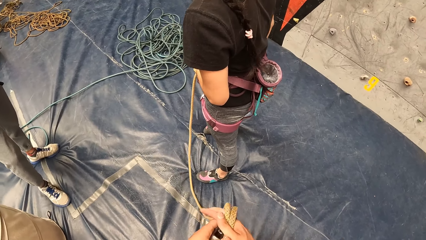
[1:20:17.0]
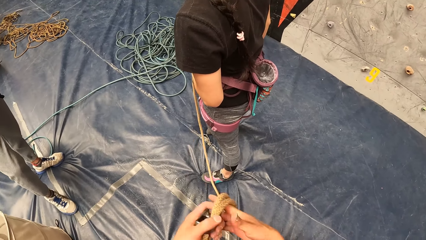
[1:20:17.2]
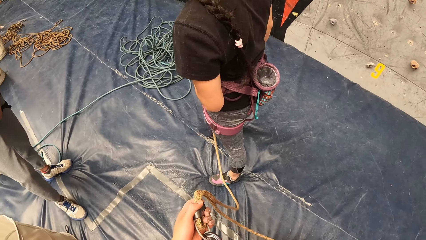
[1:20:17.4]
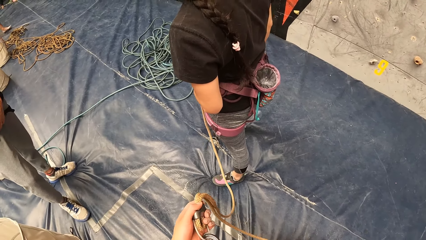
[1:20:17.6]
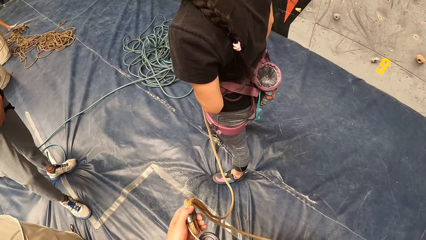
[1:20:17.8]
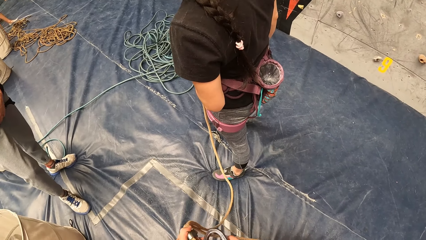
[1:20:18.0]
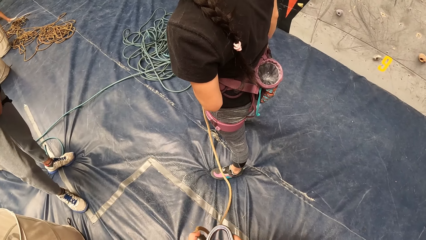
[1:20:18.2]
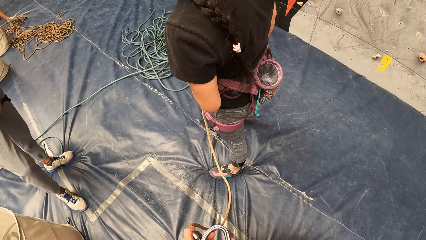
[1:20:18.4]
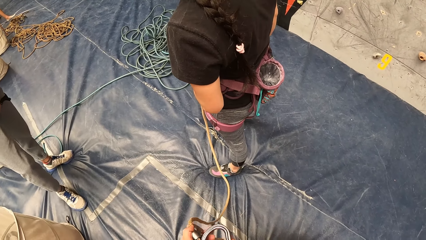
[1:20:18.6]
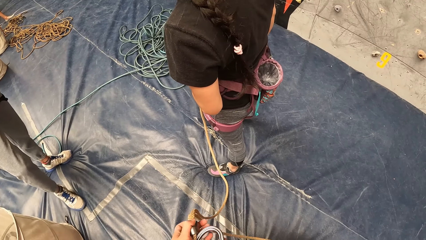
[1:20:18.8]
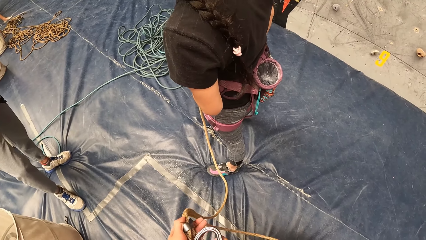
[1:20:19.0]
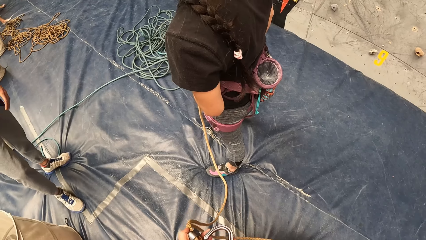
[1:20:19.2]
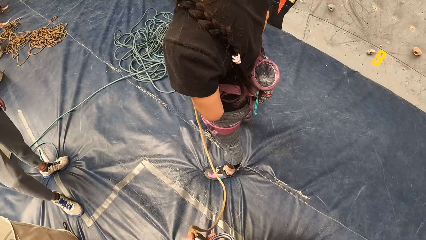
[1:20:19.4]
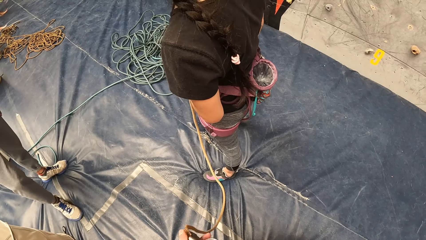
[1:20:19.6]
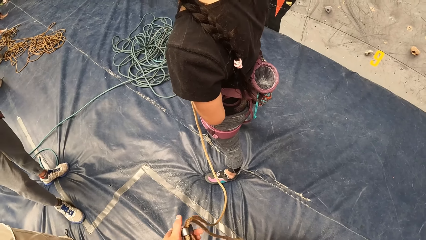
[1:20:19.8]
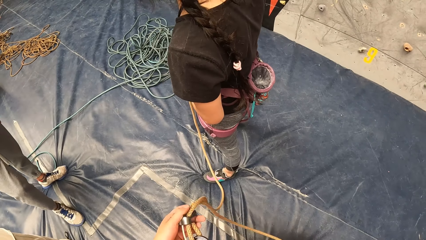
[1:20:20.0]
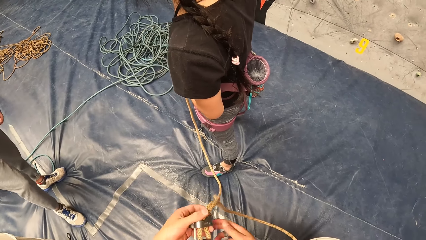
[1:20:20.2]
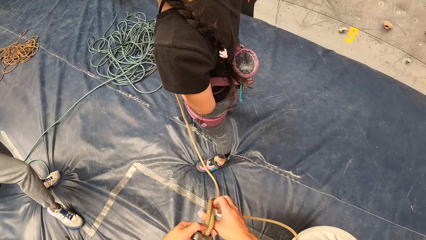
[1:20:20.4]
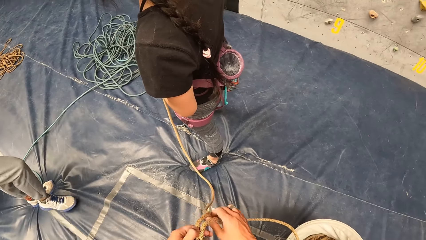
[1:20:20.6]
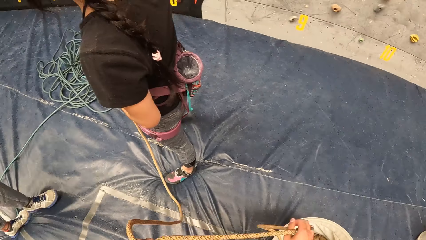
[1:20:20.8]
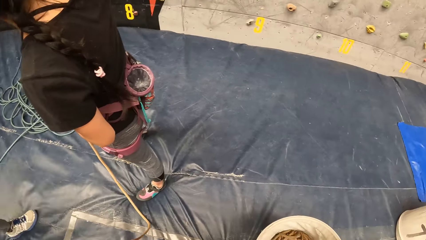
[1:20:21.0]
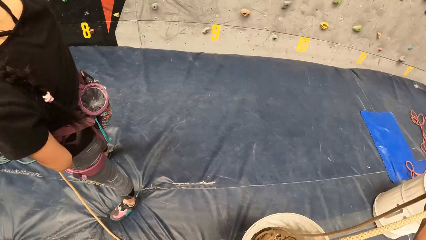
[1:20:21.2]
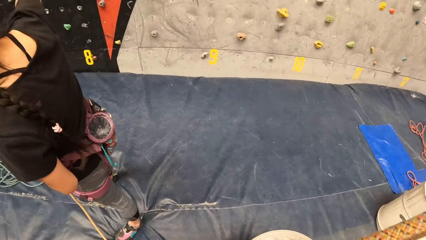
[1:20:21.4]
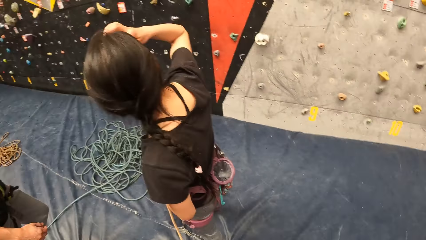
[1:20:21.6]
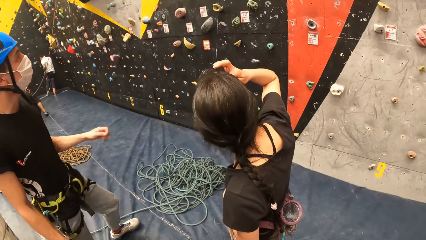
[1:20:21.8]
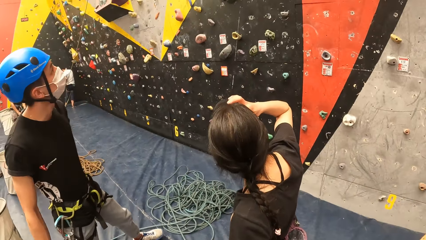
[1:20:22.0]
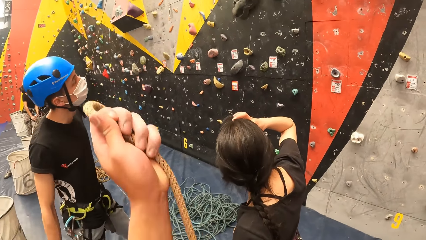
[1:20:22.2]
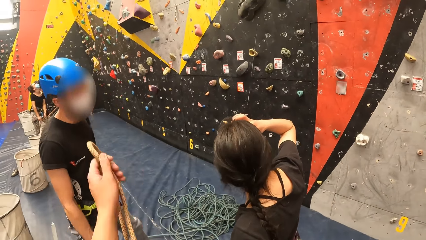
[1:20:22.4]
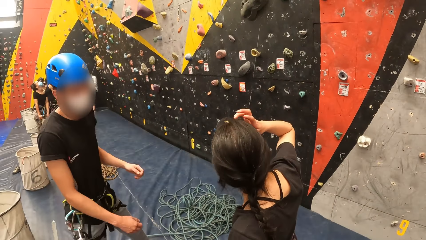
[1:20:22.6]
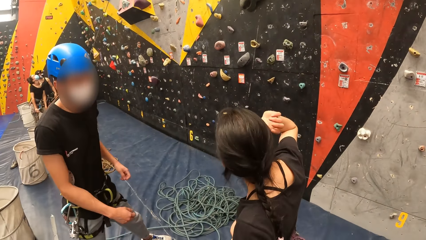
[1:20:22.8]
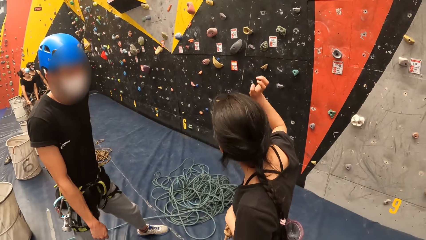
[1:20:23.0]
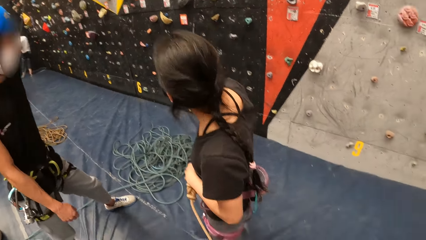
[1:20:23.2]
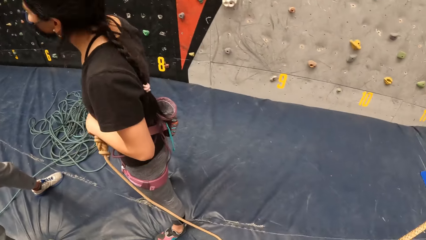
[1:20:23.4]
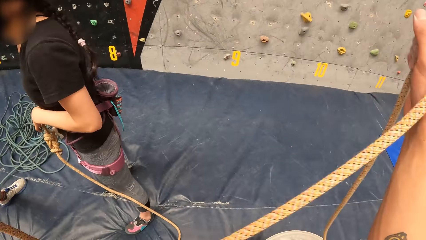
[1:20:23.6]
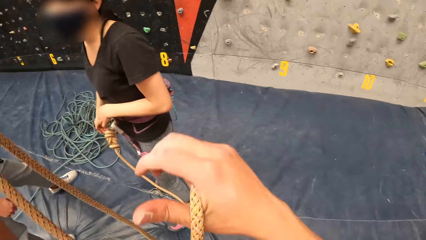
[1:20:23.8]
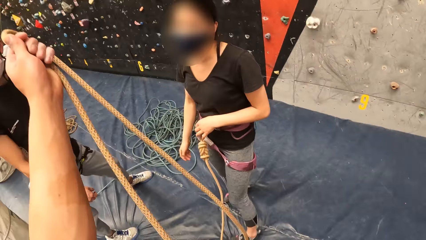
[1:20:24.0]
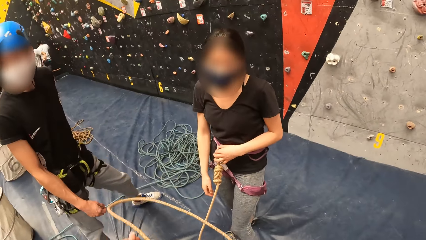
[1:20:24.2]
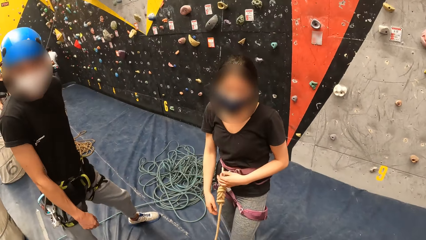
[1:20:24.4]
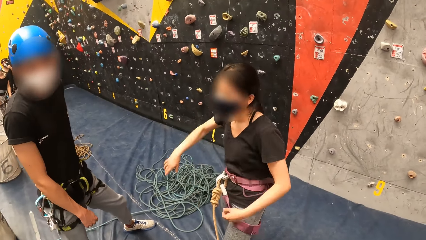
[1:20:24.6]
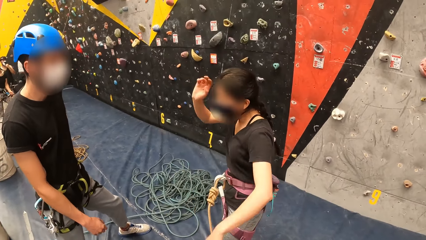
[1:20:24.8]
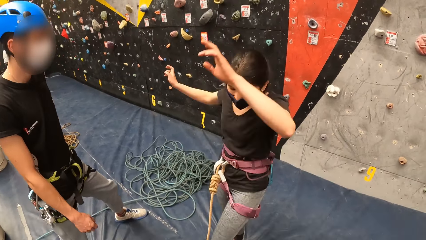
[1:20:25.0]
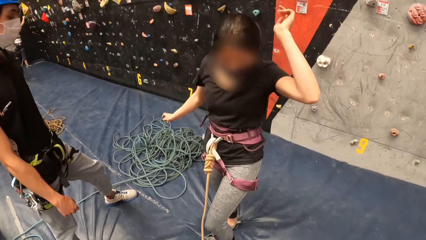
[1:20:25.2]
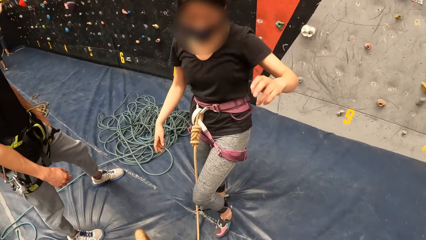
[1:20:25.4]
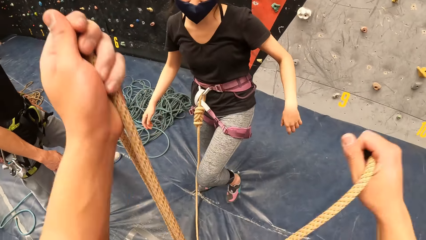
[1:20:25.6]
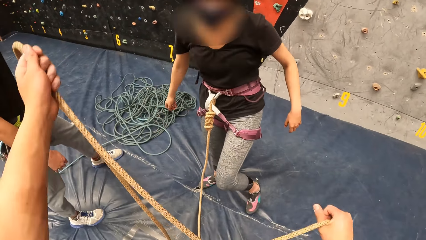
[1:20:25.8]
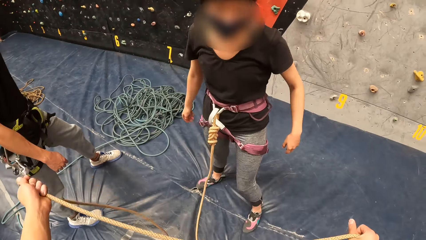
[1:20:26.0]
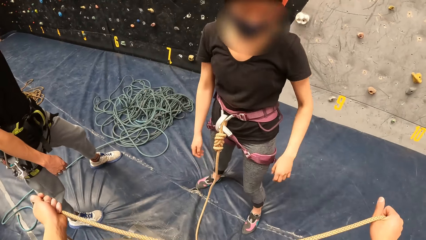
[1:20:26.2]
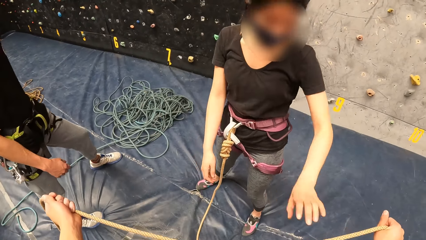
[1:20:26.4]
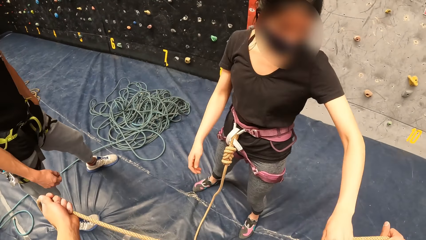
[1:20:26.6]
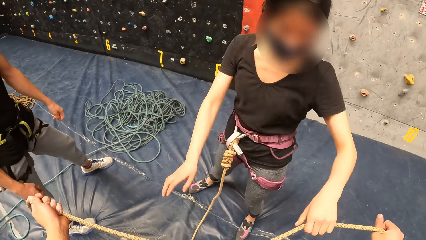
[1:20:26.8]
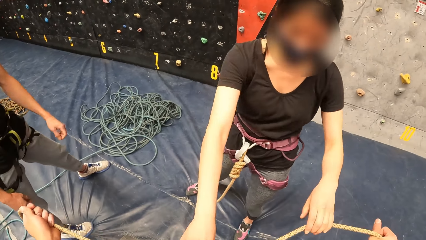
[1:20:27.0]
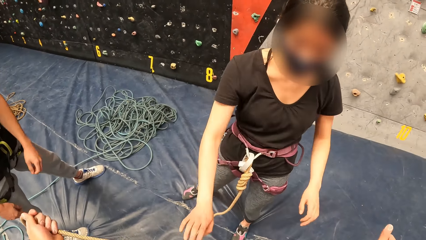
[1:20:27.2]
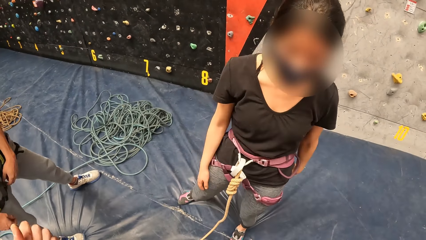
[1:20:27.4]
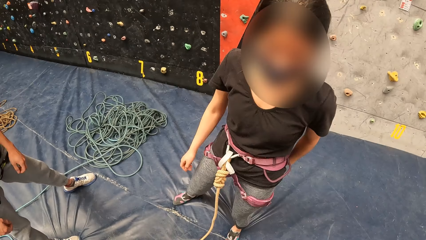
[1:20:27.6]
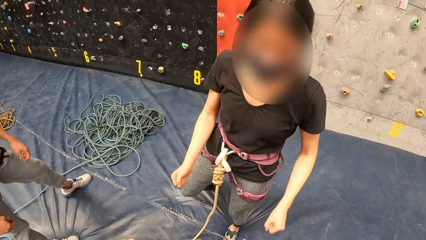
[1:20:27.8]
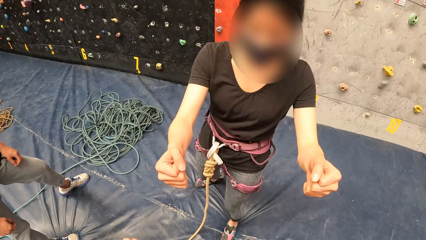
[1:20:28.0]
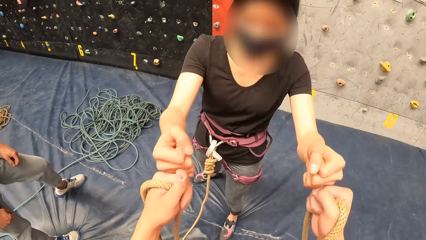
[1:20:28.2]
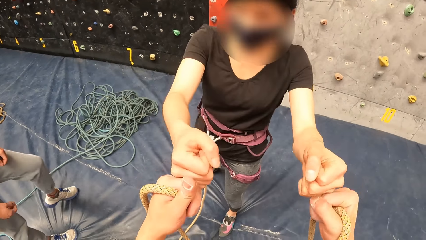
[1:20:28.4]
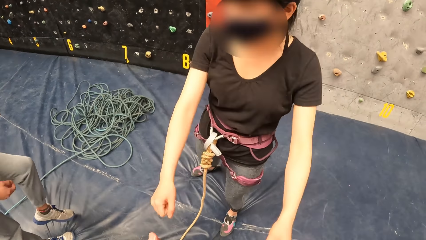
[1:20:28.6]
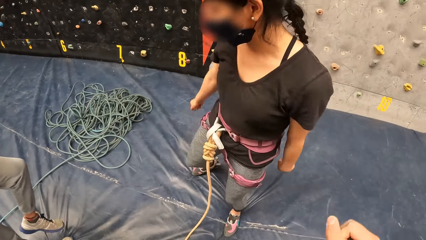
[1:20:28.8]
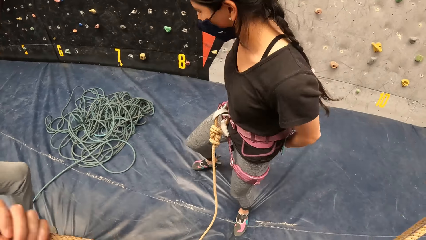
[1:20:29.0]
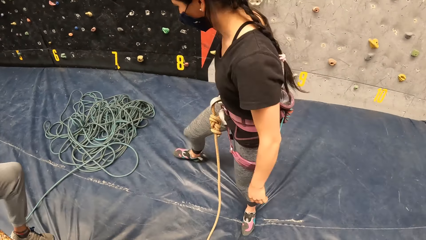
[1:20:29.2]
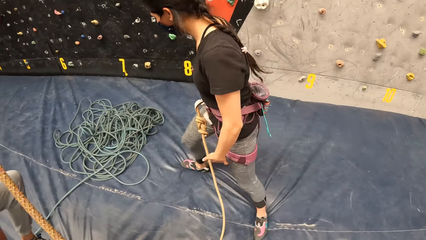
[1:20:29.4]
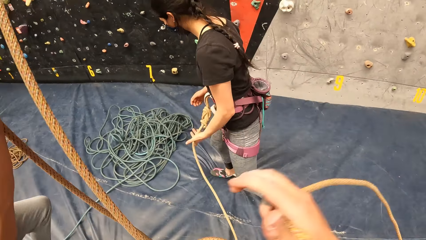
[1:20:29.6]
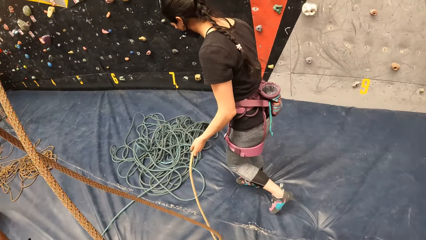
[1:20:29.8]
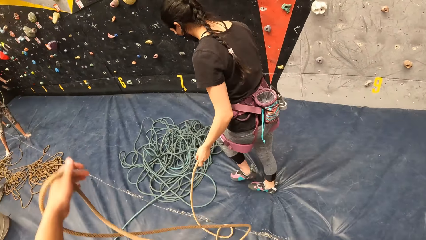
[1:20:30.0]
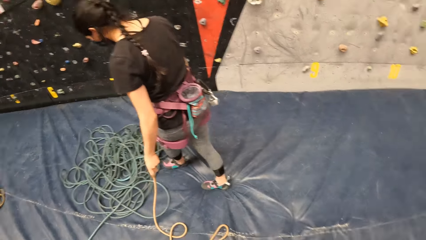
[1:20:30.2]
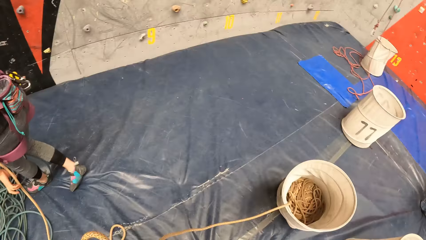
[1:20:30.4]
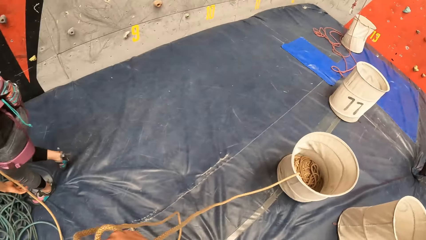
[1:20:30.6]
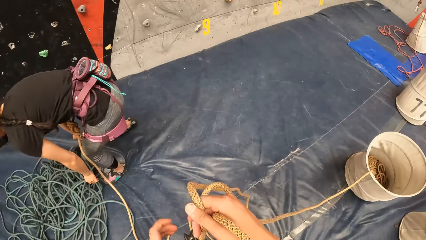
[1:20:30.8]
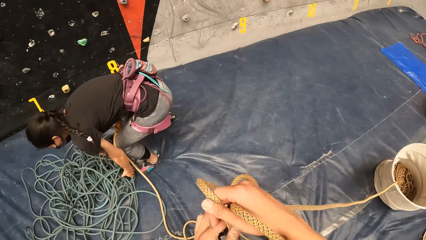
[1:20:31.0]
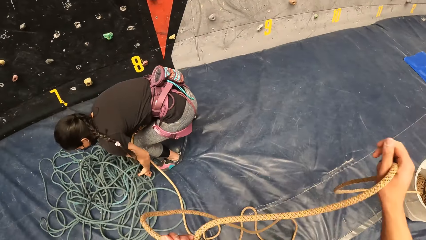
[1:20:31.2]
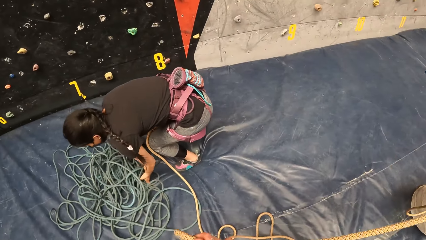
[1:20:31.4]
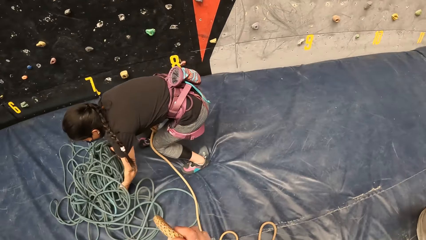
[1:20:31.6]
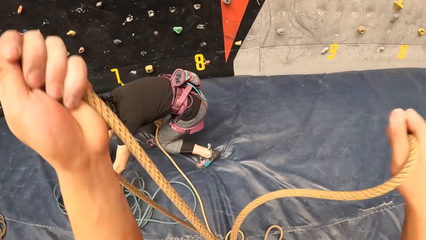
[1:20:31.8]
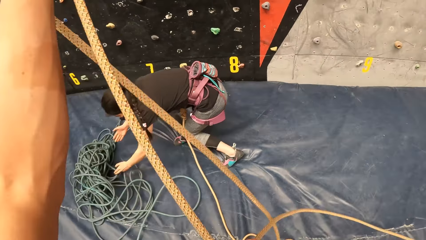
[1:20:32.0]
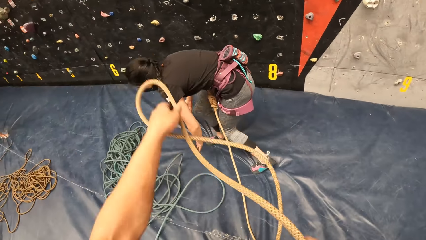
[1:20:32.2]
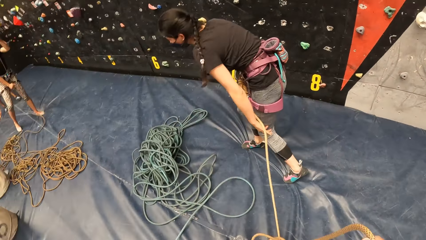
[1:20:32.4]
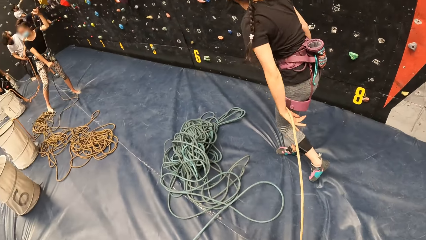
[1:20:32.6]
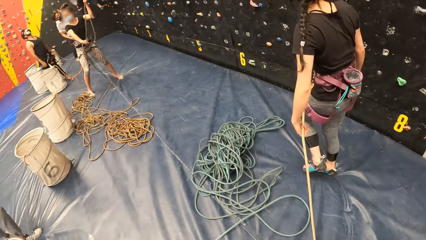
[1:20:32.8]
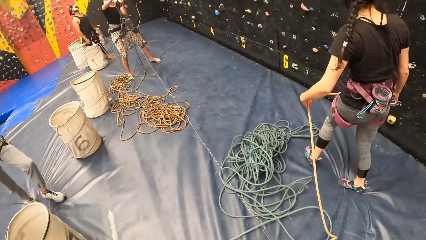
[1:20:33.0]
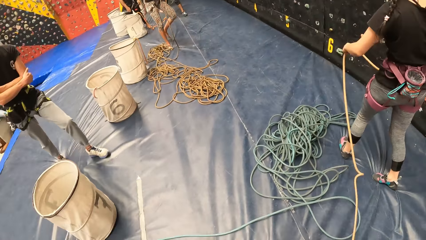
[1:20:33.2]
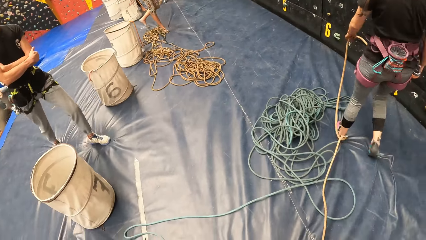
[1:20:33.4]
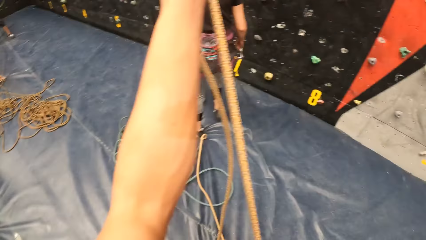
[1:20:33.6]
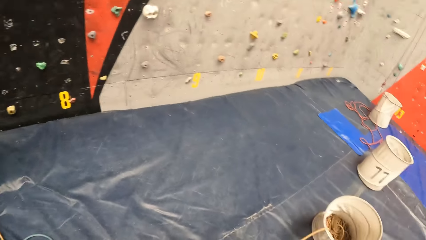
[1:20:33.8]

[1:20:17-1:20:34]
The camera wearer holds the rope. They hit arms with a person. They detangle the rope. They pull the rope.
